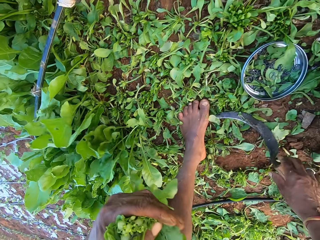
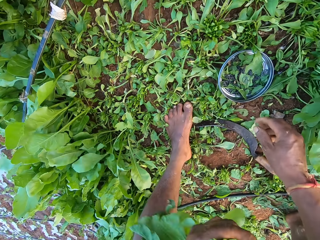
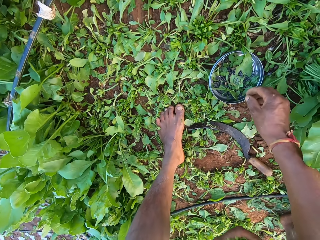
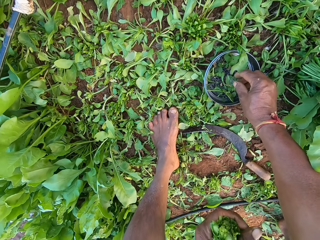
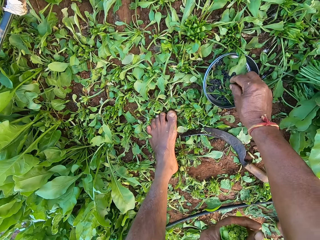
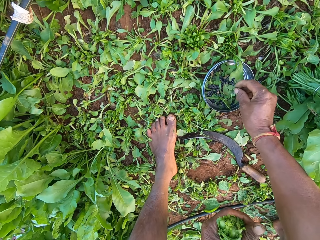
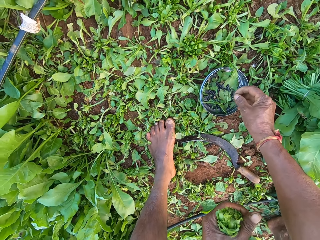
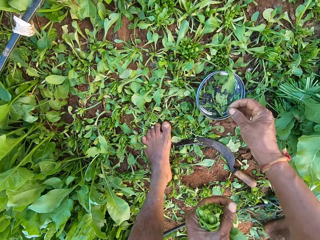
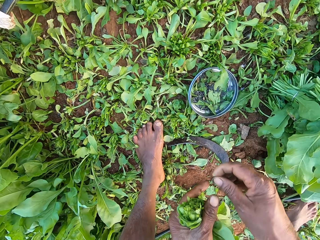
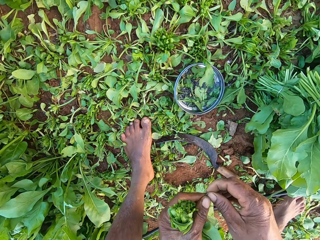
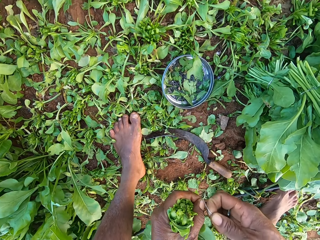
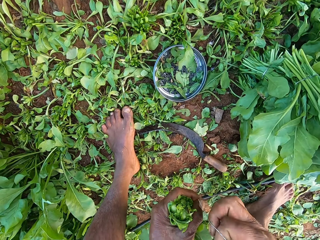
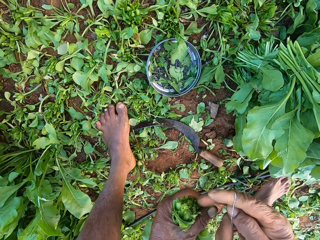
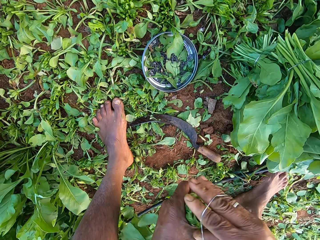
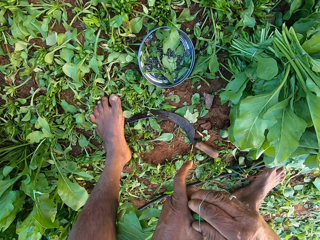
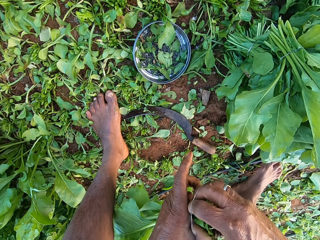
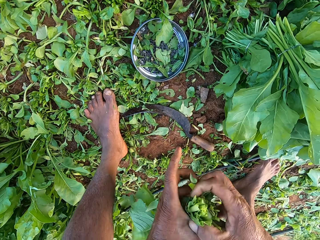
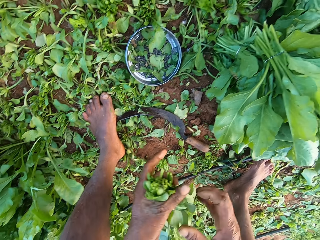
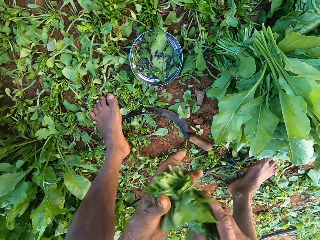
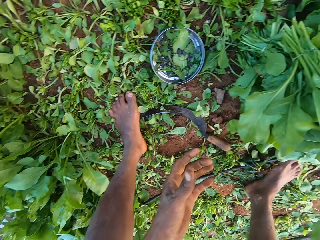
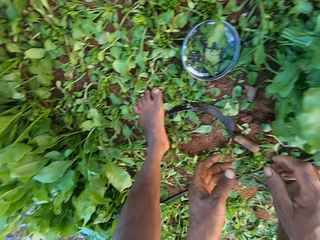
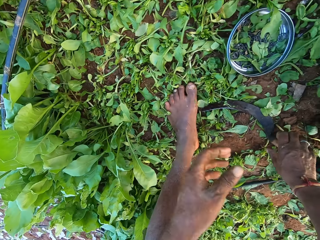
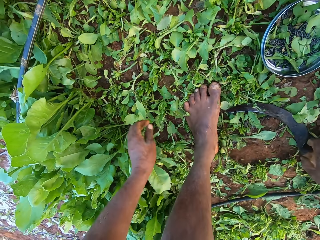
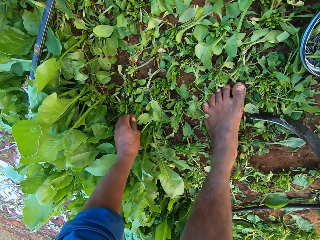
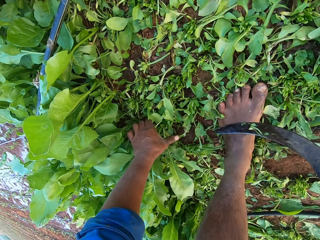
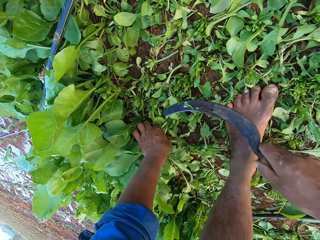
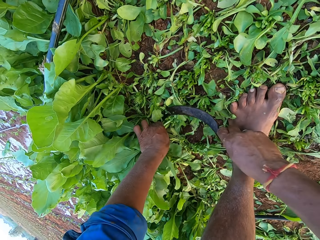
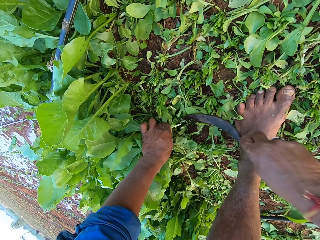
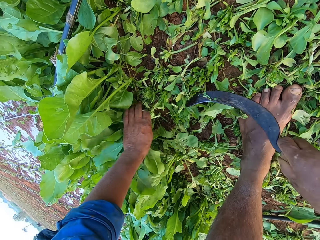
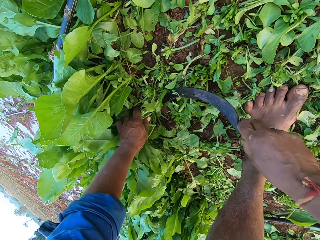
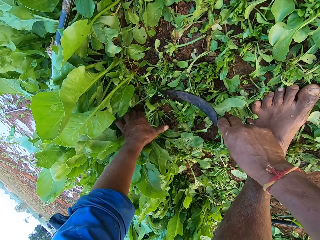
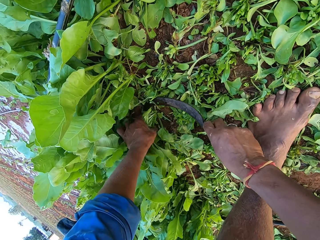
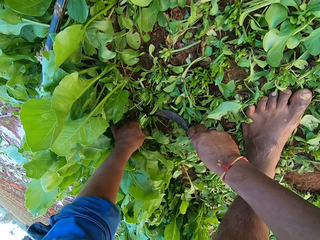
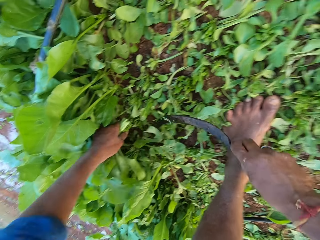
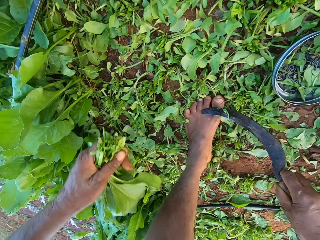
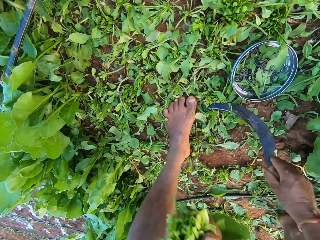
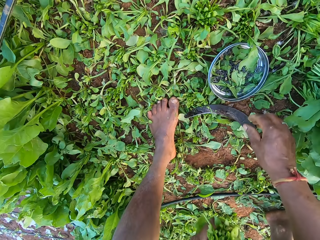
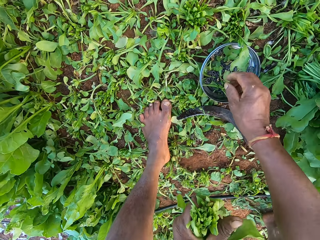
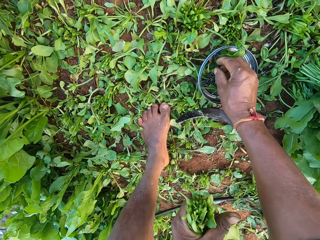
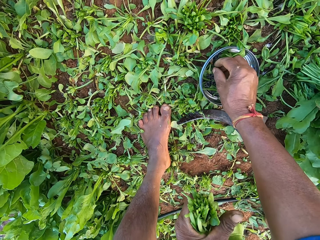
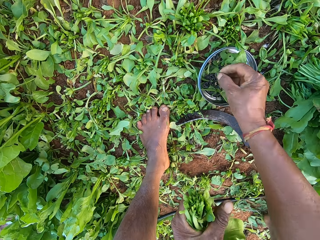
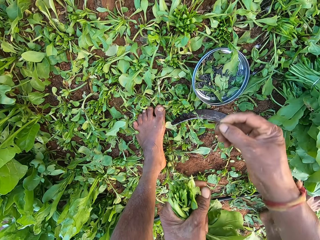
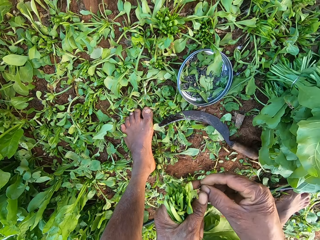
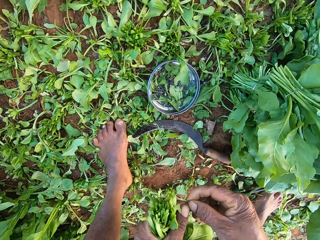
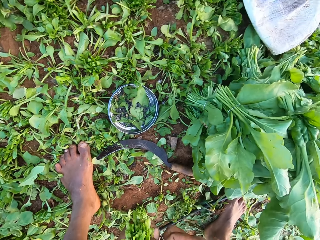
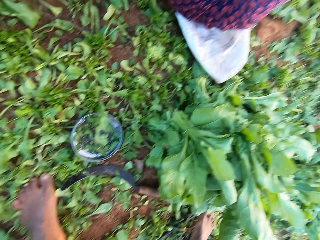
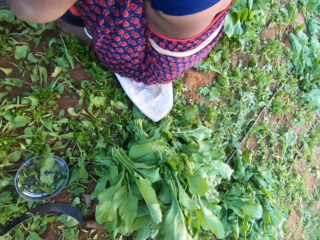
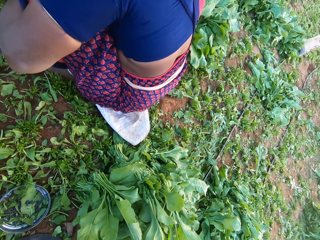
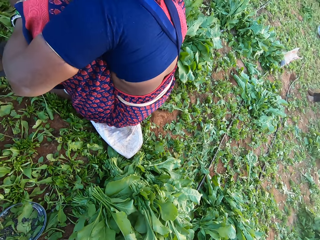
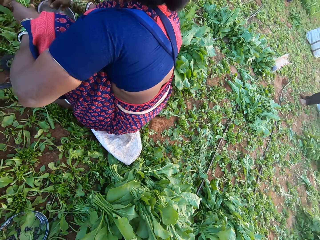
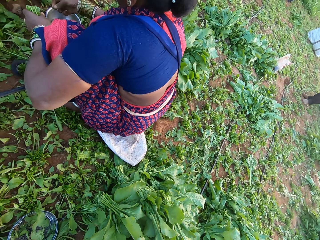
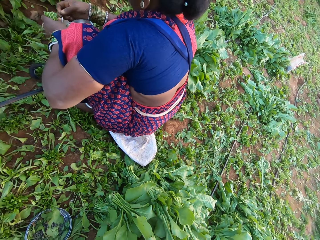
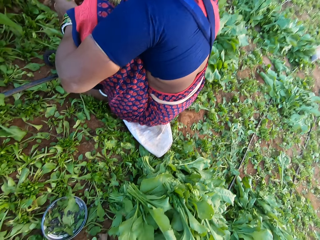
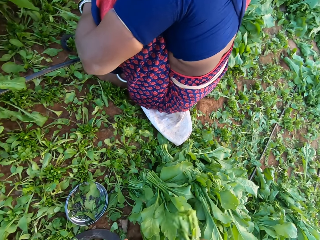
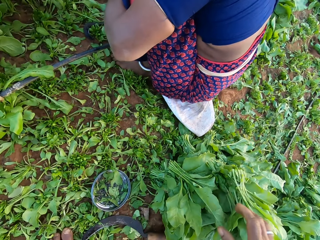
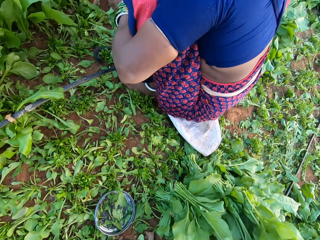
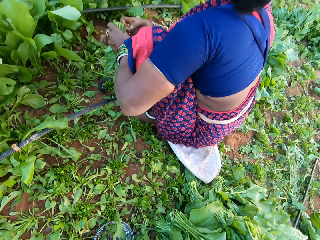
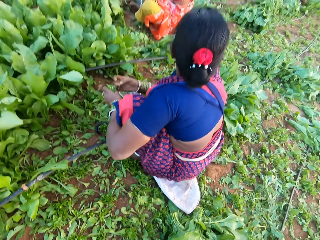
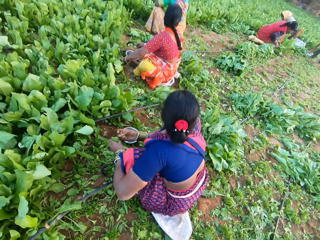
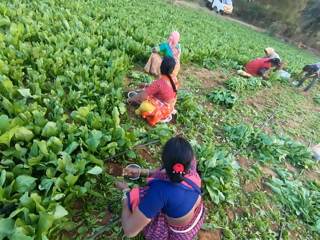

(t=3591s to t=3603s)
The camera wearer drops the sickle on the ground with his right hand. He picks a rubber band from the metal plate with his right hand. He holds the rubber band with his hands, stretches the rubber band with his hands and wraps the rubber band around his right hand. He binds the spinach plants in his left hand with the rubber band around his right hand. He passes the bundle of spinach plant from his left hand to his right hand. He drops the bundle of spinach on the bundles of spinach plants on the ground with his right hand. He picks the sickle from the ground with his right hand. He drops the sickle. He holds the spinach plants on the ground with his left hand. He cuts the spinach plants from the ground with the sickle in his right hand. He holds the spinach plants on the ground with his left hand. He cuts the spinach plants from the ground with the sickle in his right hand. He drops the sickle on the ground with his right hand. He picks a rubber band from the metal plate with his right hand. He holds the rubber band with his hands, stretches the rubber band with his hands and wraps the rubber band around his right hand. He looks around. A woman picks a rubber band from a bowl on the ground with her right hand. She holds the rubber band with her hands.

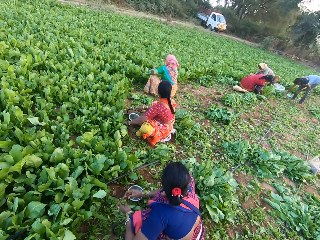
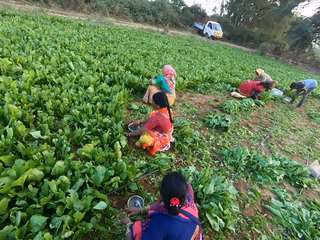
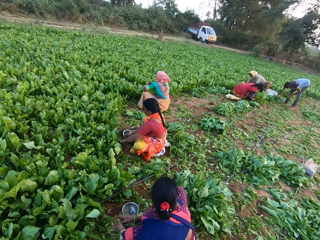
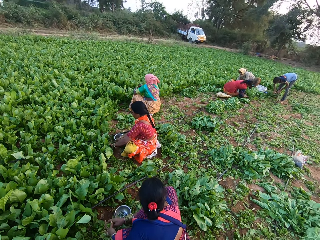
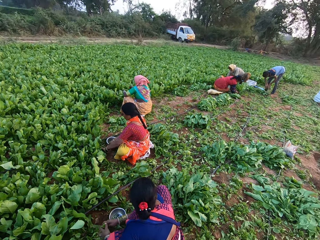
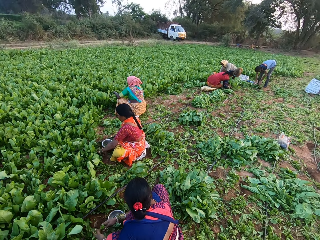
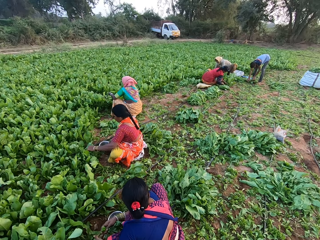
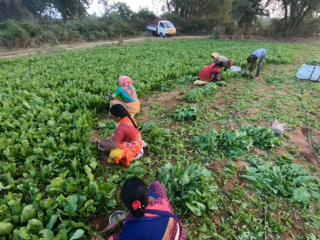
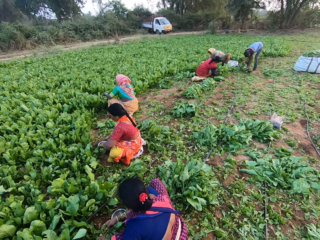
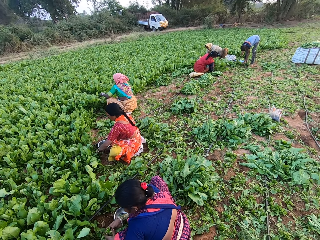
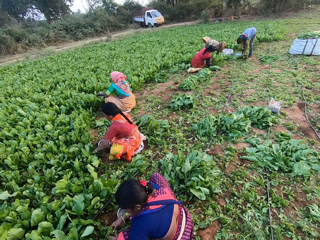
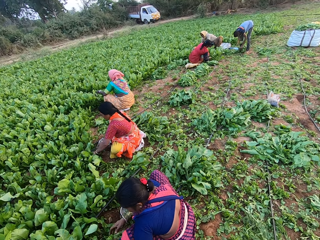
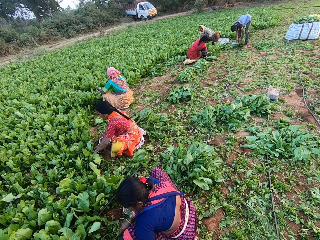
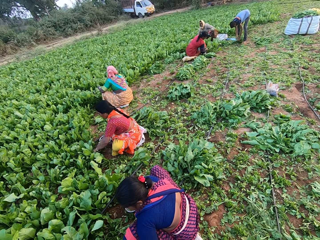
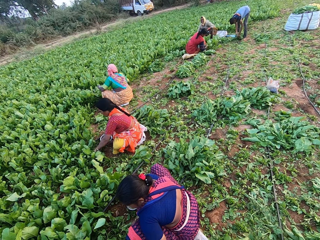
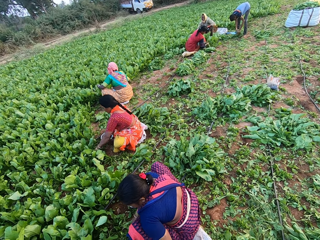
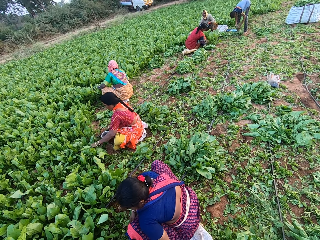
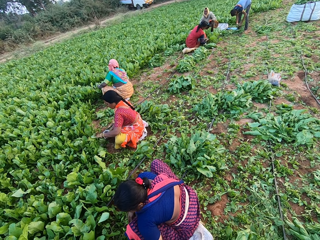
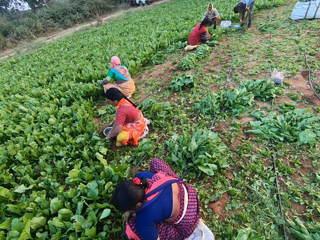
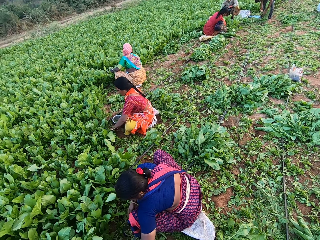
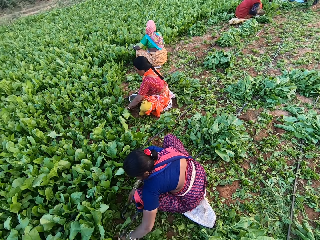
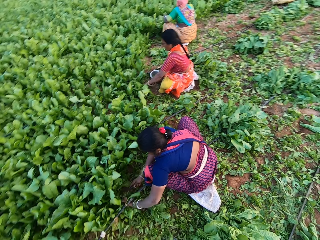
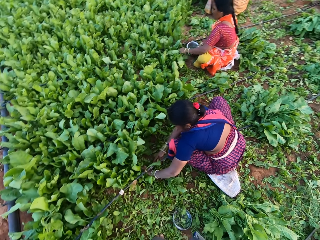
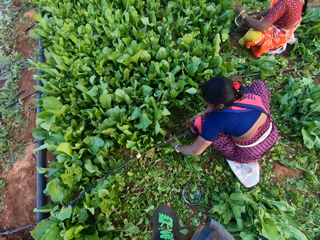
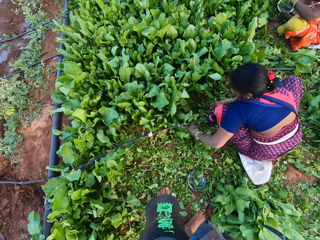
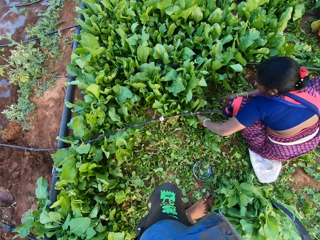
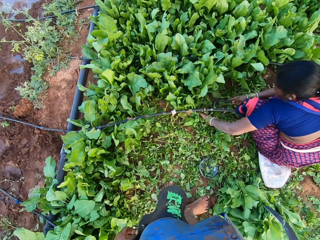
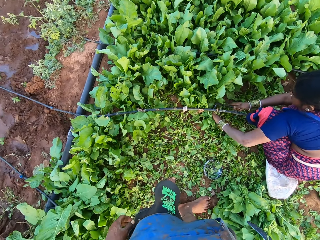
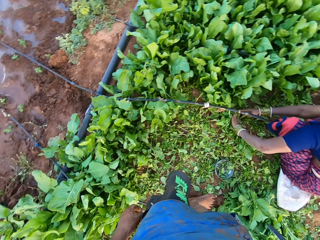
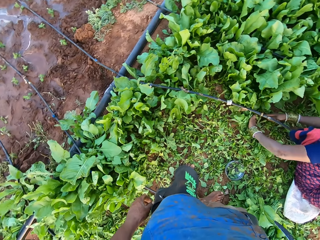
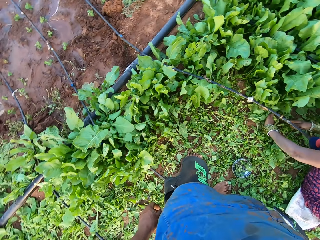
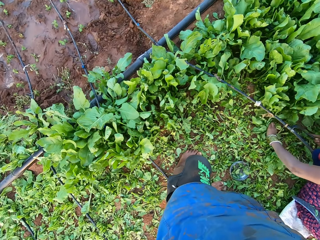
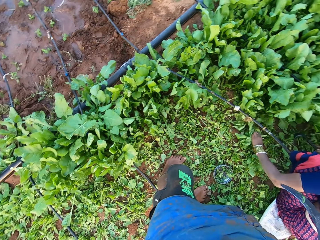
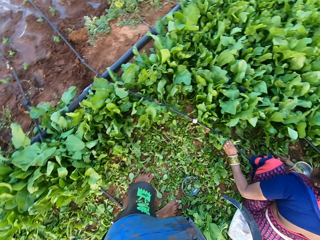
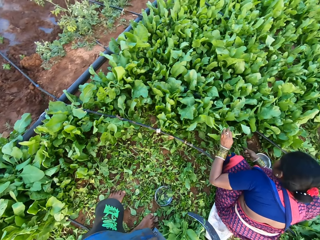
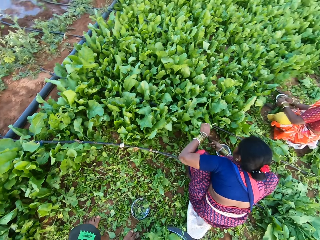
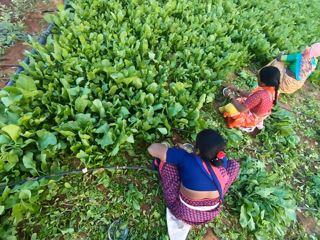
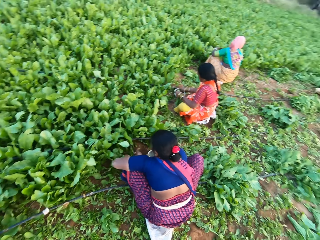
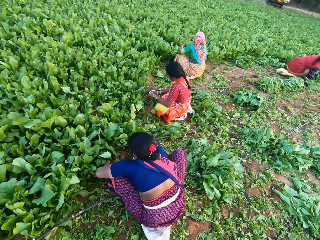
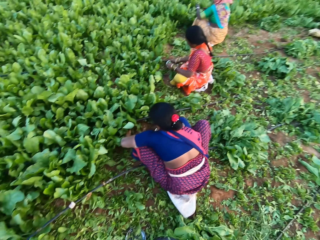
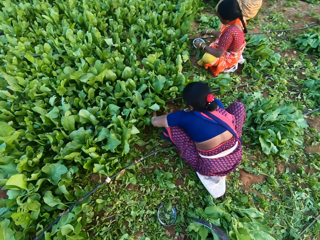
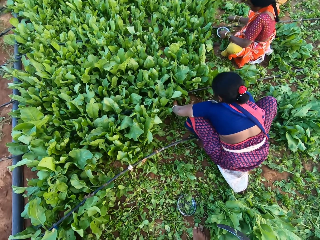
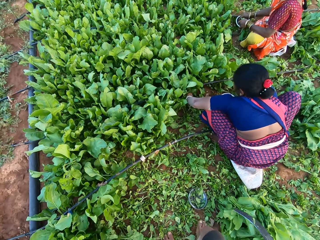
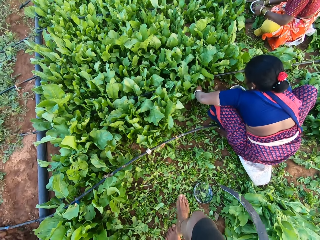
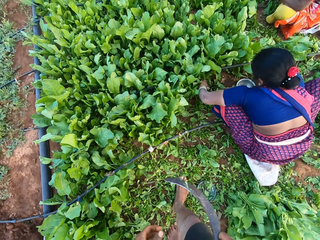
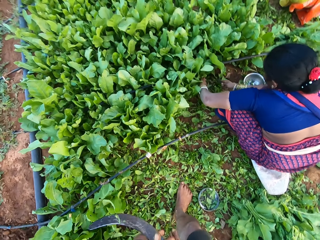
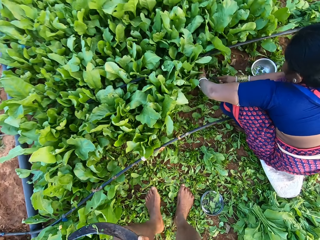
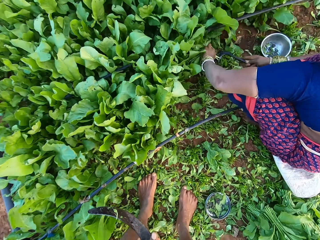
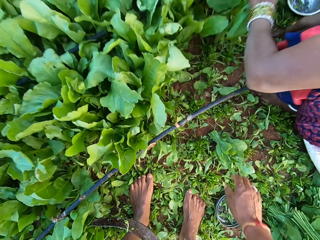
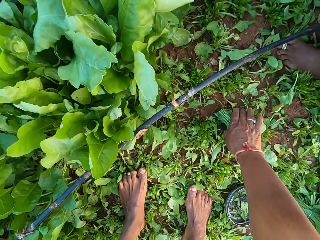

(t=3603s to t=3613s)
The woman binds the spinach plants in her left hand with the rubber band around her right hand. A man picks the bundles of spinach plant from the ground with his right hand. Another woman cuts the spinach plants from the ground with a sickle in her right hand. The man drops the bundles of spinach plant on the ground with his right hand. The first woman passes the bundle of spinach plant from her left hand to her right hand. A third woman cuts the spinach plants from the ground with a sickle in her right hand. The man holds the bundles of spinach plant on the ground with his hands. The second woman holds the spinach plants on the ground with her left hand. The first woman passes the bundle of spinach plant from her right hand to her left hand. She drops the bundle of spinach plant on the ground with her left hand. She cuts the spinach plants from the ground with a sickle in her right hand. She holds the spinach plants on the ground with her left hand. She cuts the spinach plants from the ground with the sickle in her right hand. She holds the spinach plants on the ground with her left hand. She cuts the spinach plants from the ground with the sickle in her right hand. The camera wearer holds the sickle with his hands.
